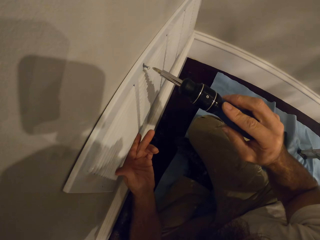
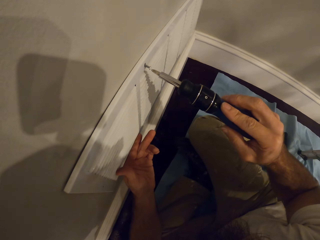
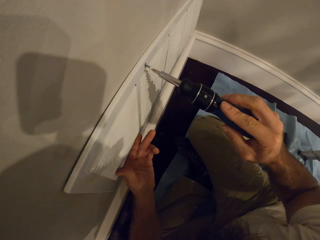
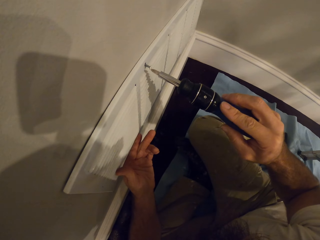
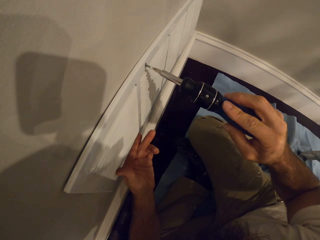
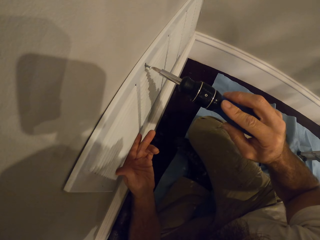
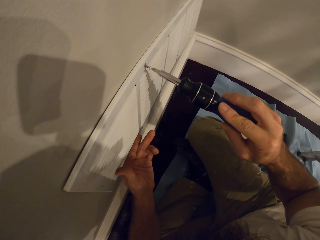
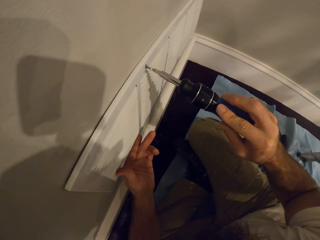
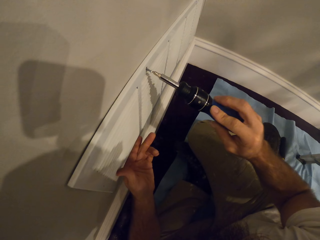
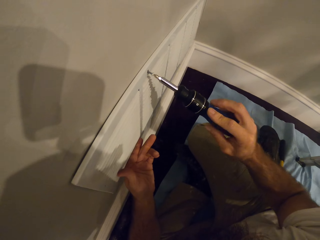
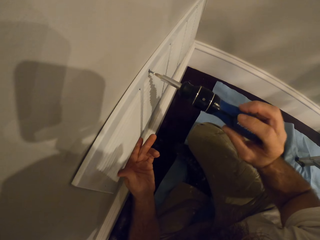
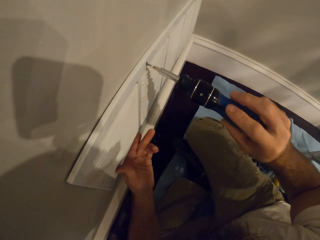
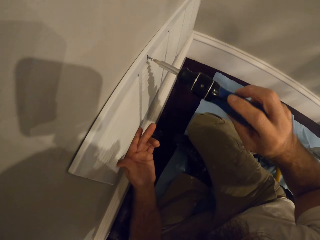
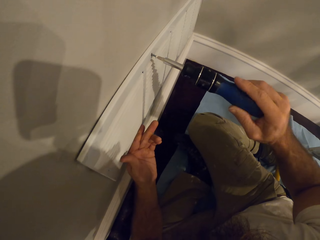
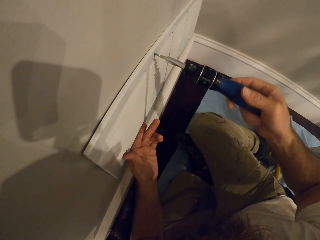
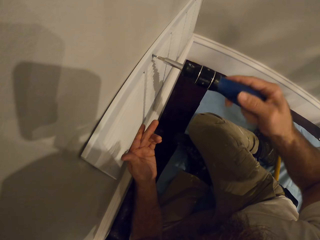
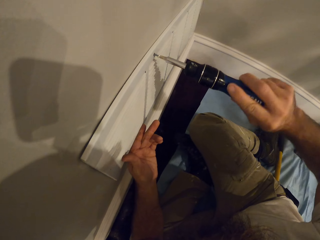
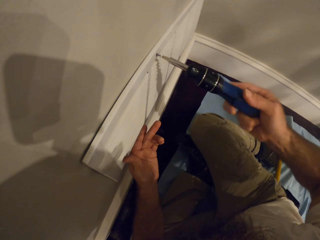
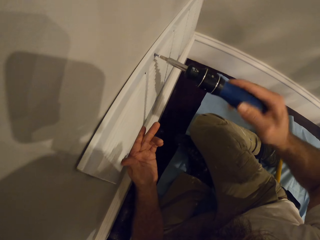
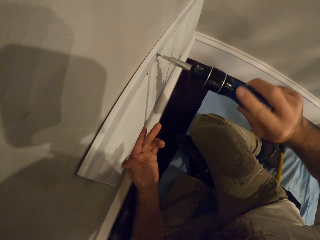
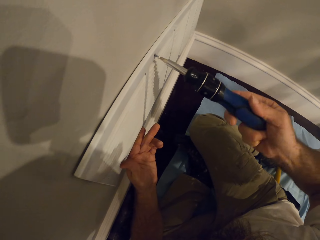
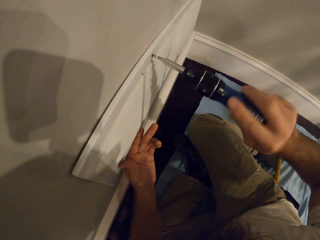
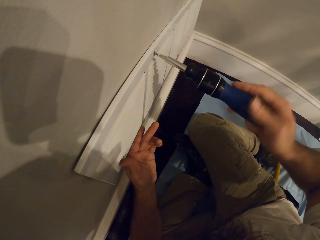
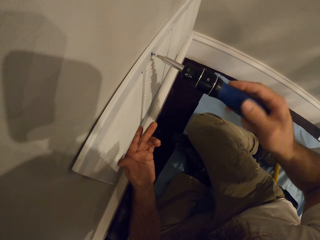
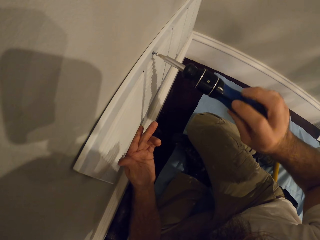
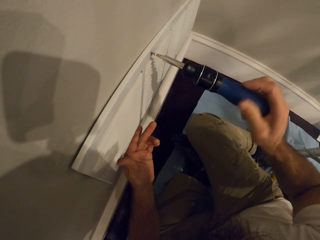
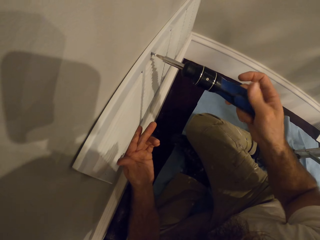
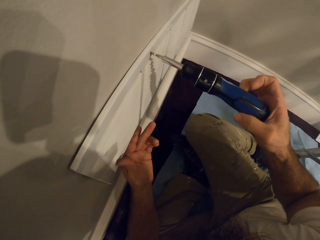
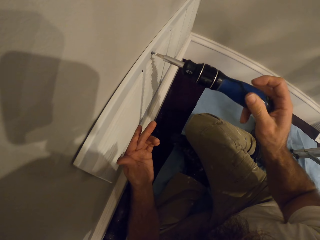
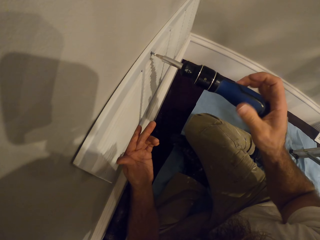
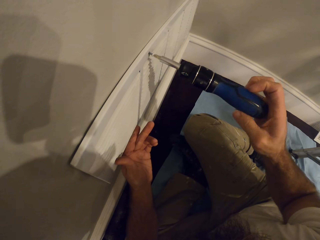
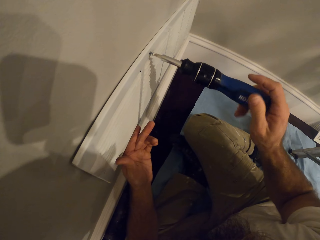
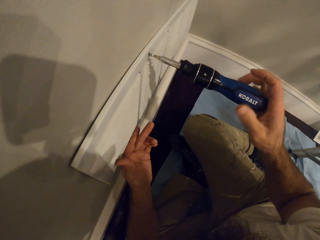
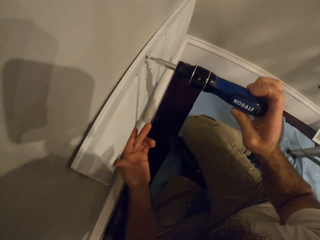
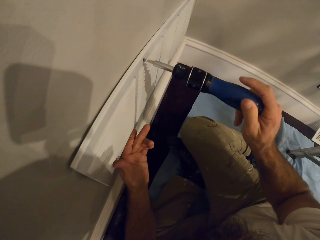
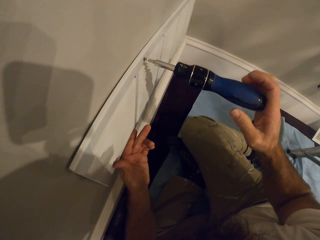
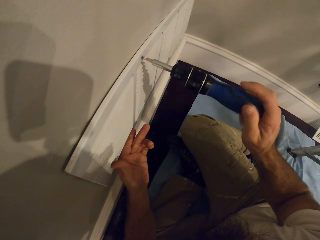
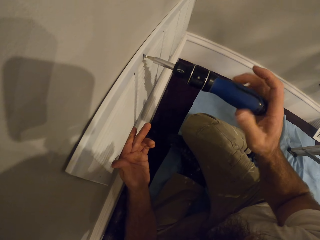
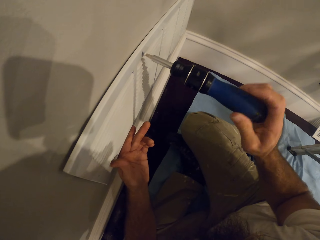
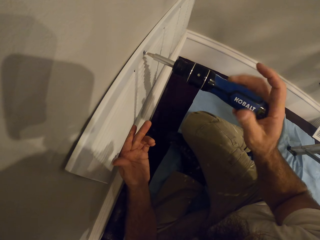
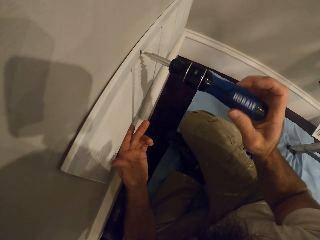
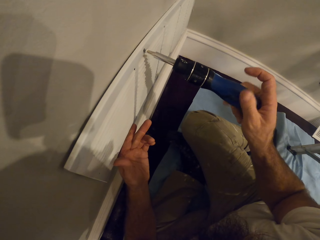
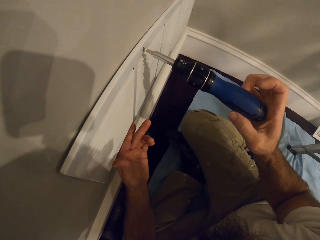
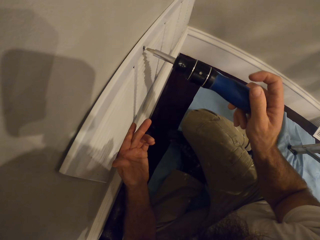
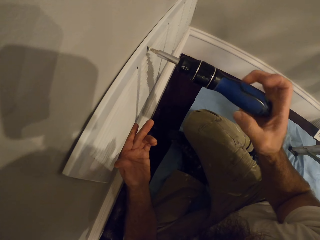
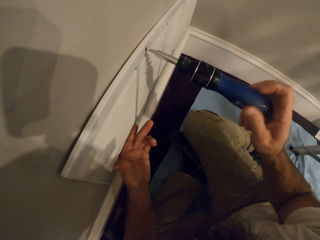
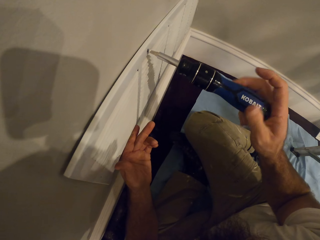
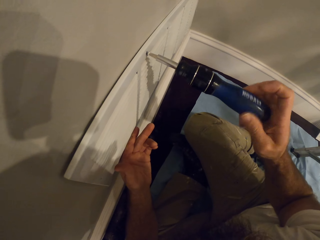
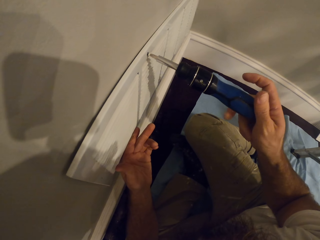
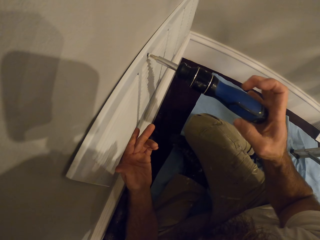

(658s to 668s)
The camera wearer tightens the screw on the vent grille with the screwdriver in his right hand.

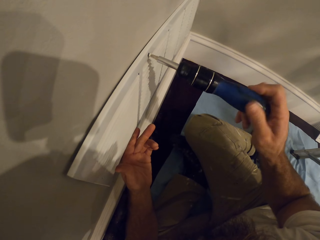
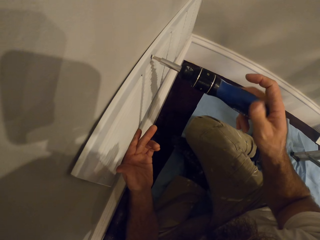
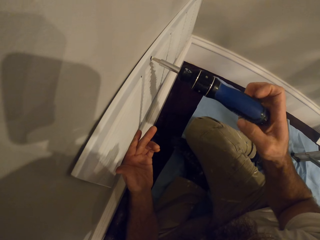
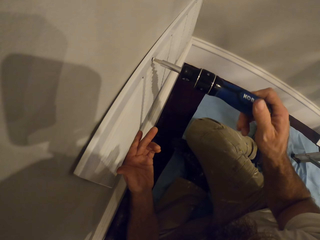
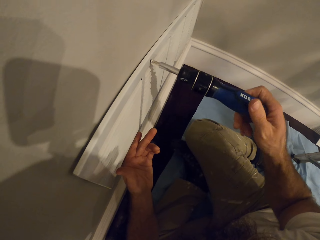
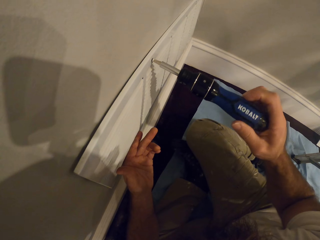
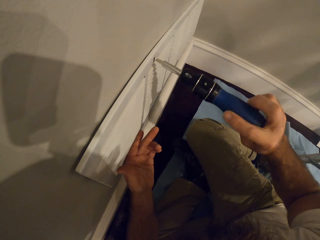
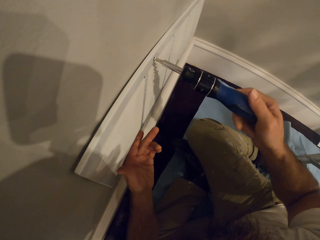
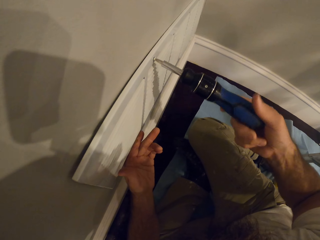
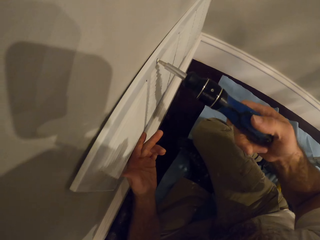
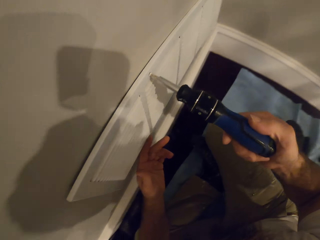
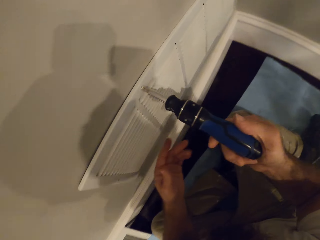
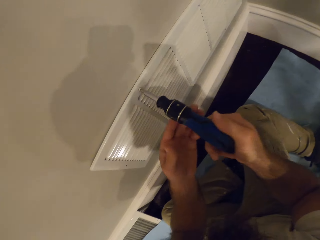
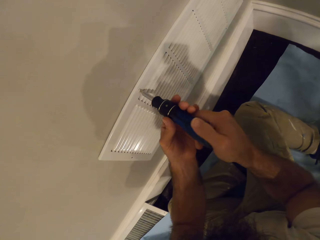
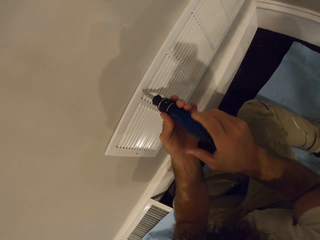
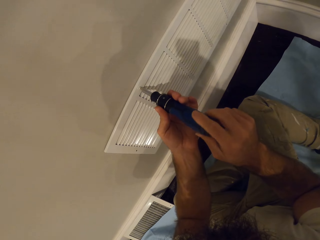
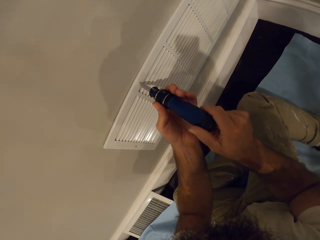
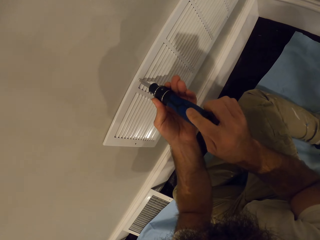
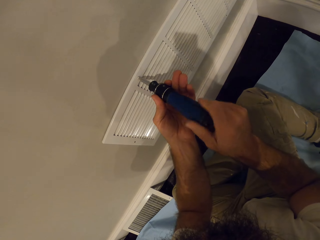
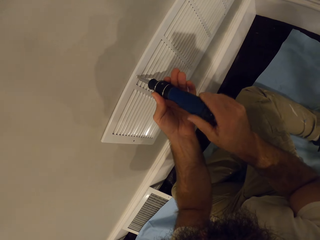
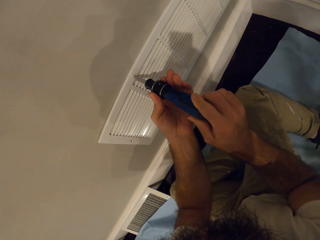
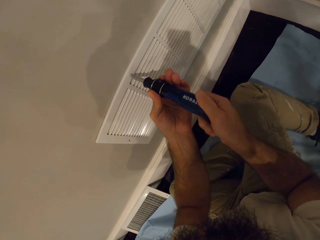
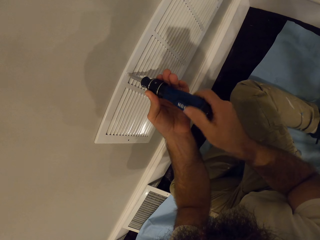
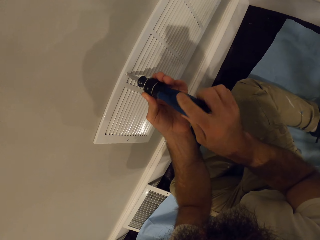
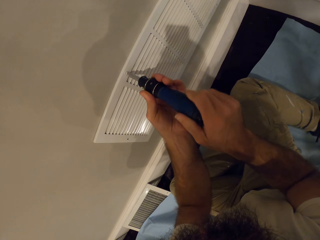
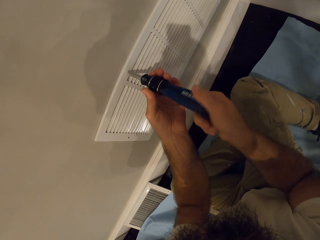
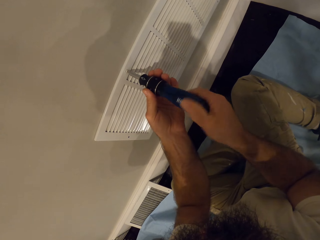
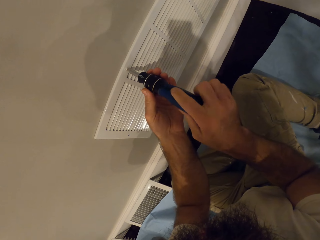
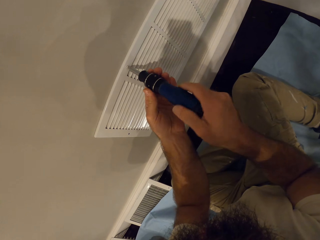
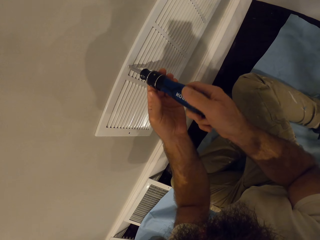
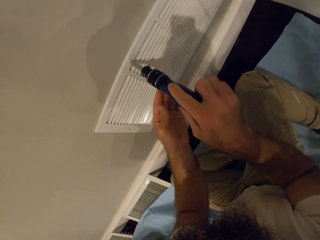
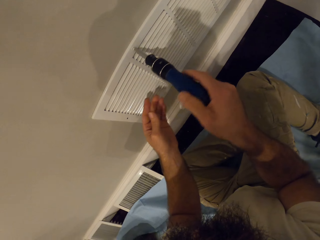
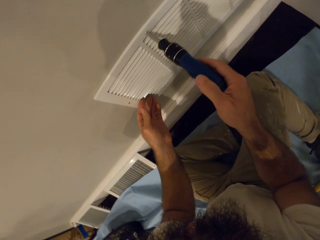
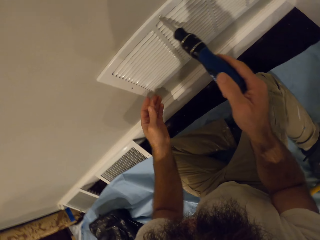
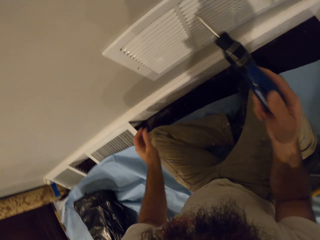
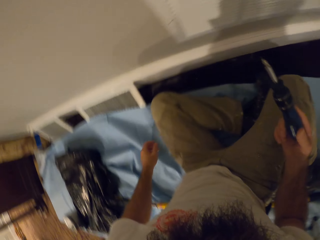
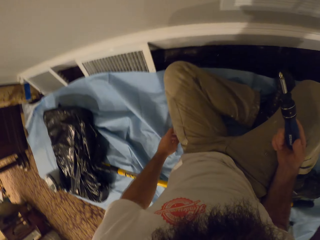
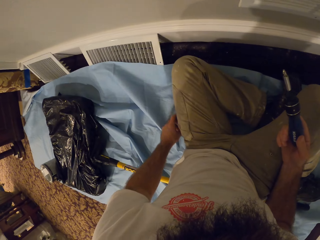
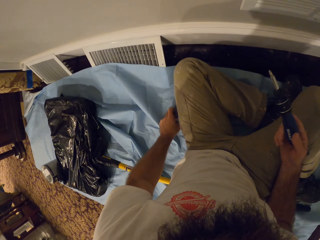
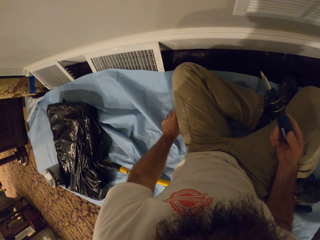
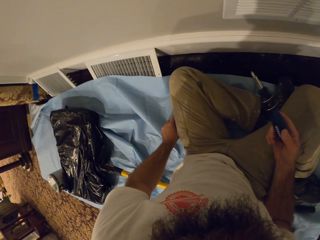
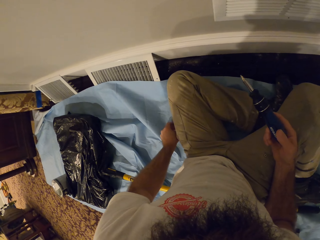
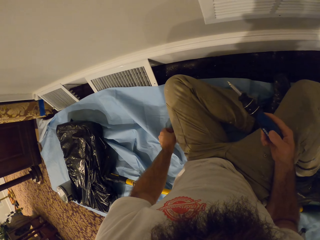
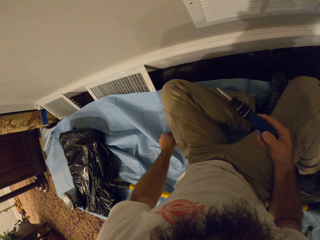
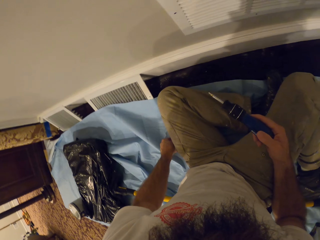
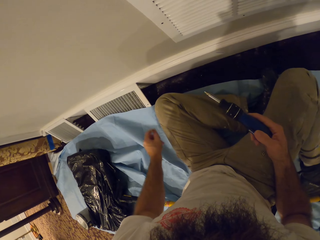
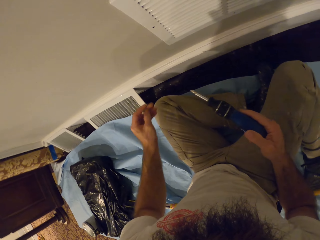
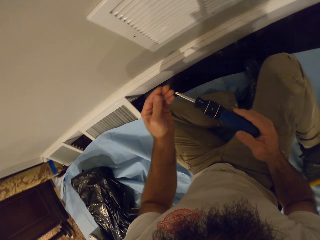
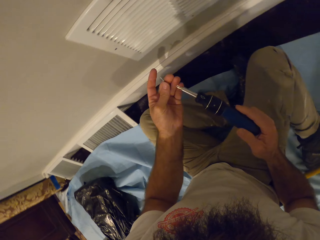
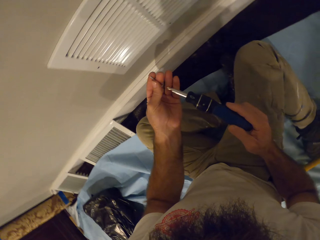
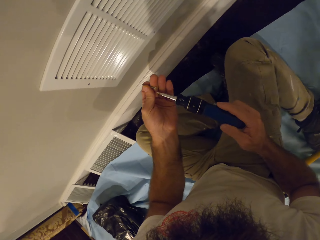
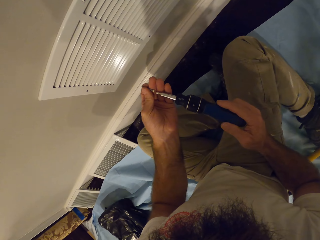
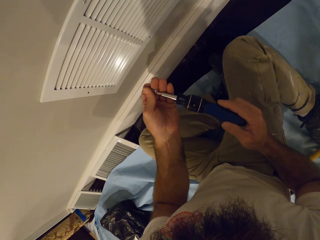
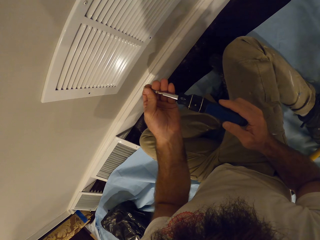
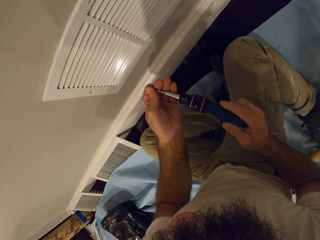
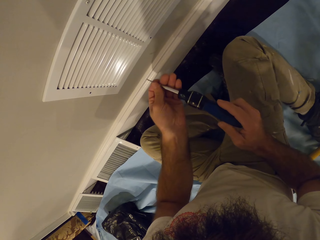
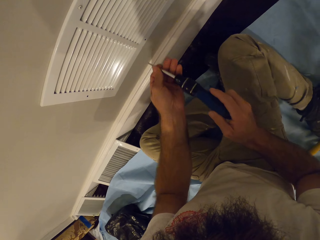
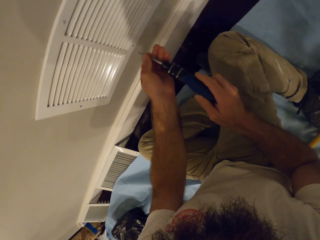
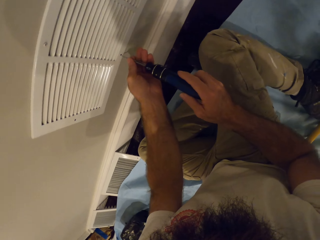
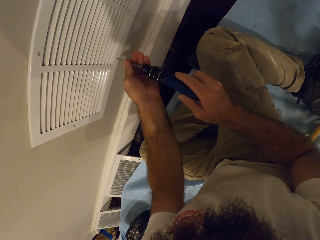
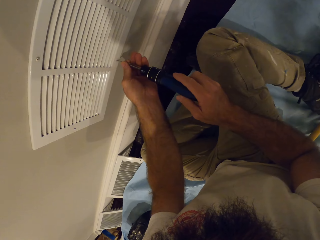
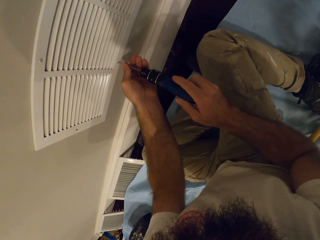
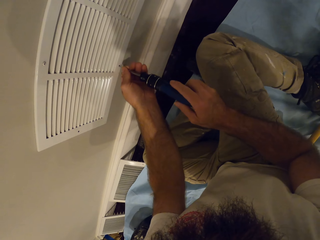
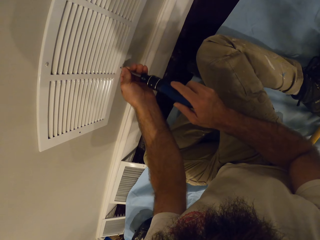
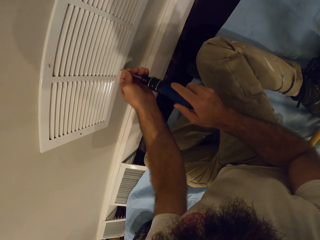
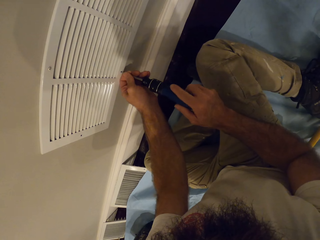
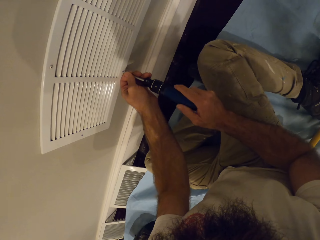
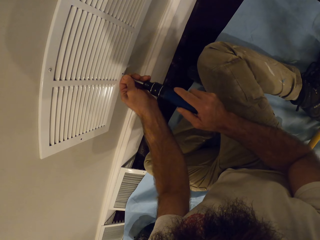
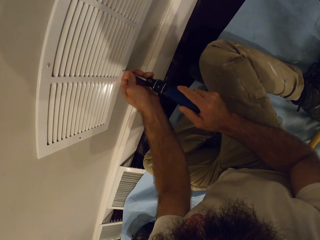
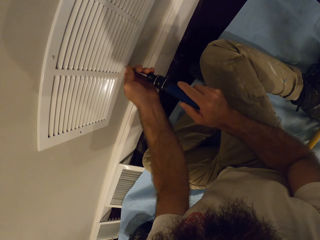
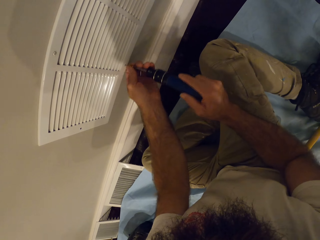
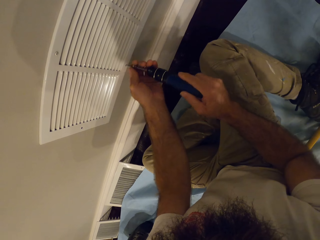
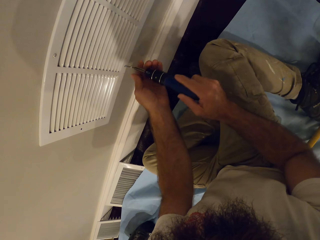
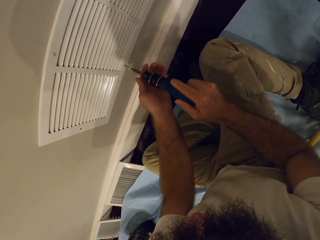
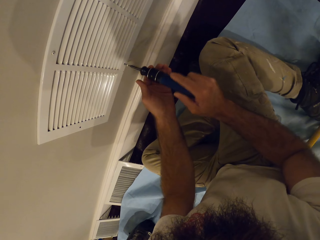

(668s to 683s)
The camera wearer holds the screwdriver on the vent grille with both hands. He tightens the screw on the vent grille with the screwdriver in both hands. He picks a screw from the floor with his left hand. He puts the screw in his left hand on the screwdriver in his right hand. He tightens the screw on the vent grille with the screwdriver in both hands.
